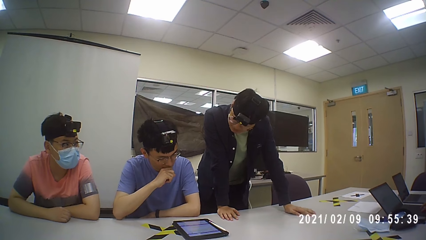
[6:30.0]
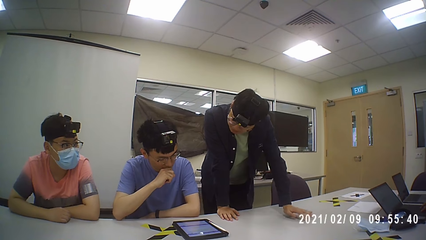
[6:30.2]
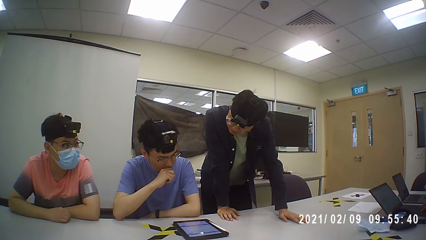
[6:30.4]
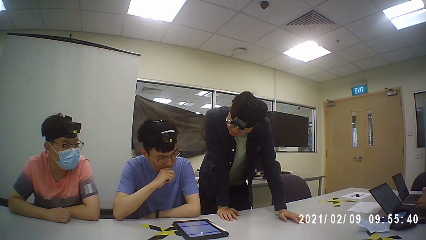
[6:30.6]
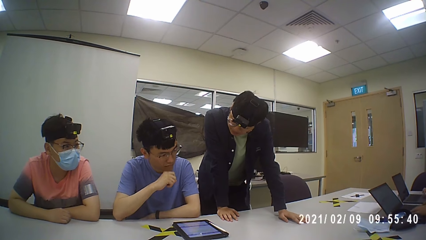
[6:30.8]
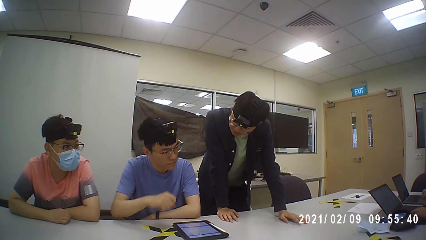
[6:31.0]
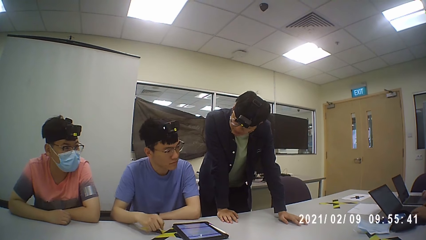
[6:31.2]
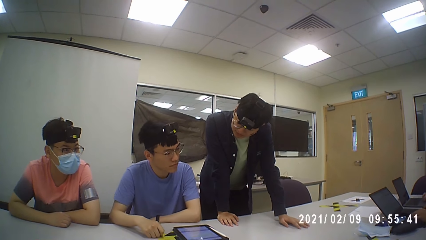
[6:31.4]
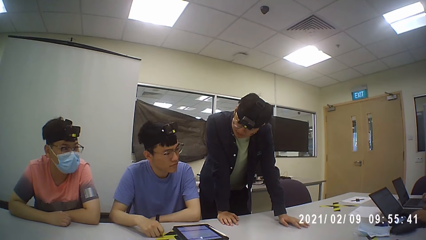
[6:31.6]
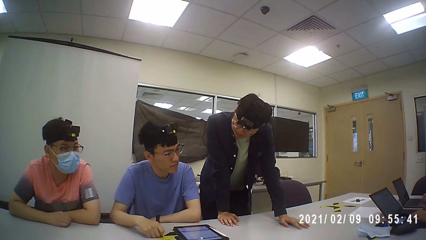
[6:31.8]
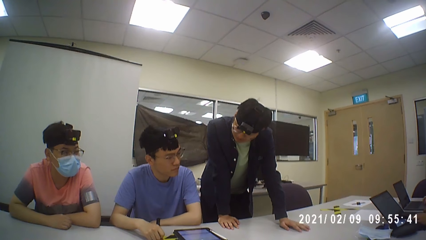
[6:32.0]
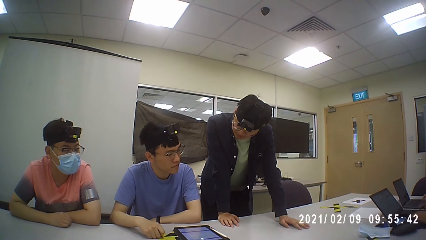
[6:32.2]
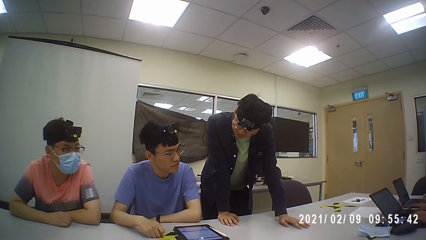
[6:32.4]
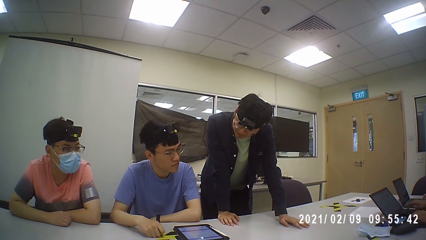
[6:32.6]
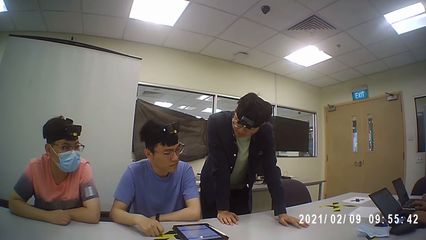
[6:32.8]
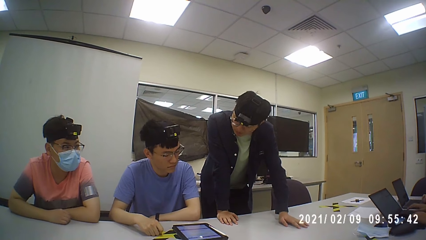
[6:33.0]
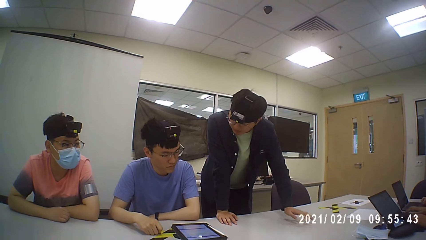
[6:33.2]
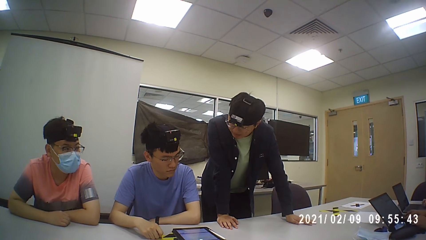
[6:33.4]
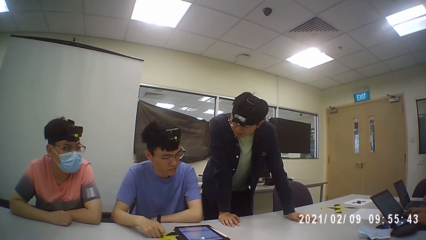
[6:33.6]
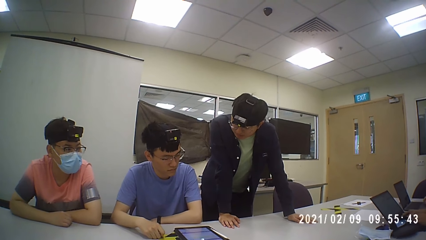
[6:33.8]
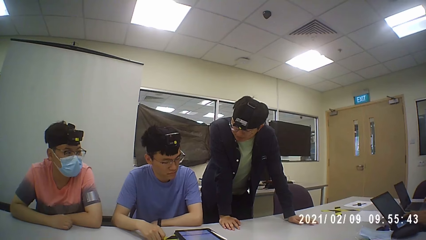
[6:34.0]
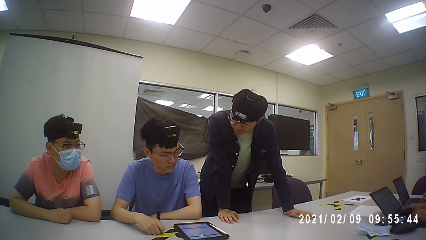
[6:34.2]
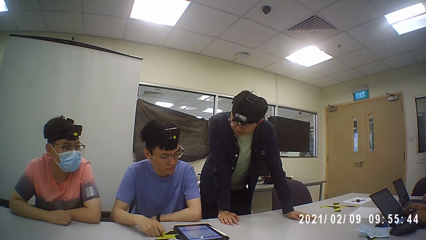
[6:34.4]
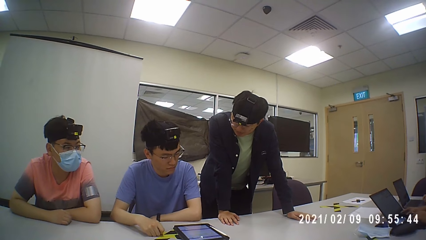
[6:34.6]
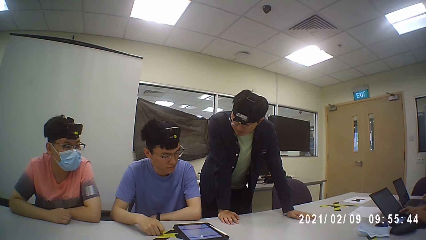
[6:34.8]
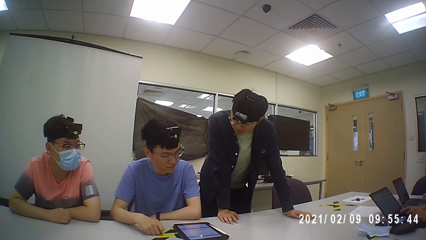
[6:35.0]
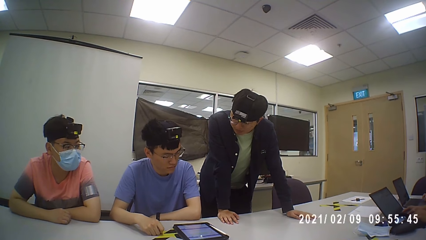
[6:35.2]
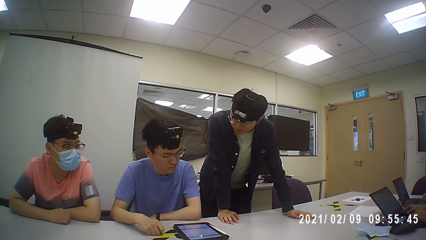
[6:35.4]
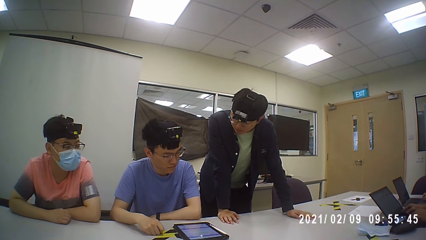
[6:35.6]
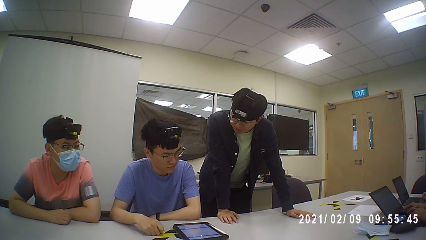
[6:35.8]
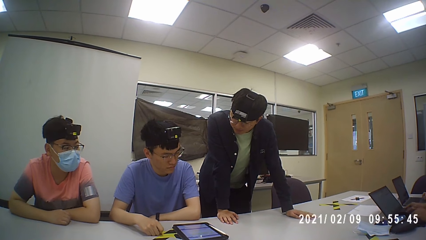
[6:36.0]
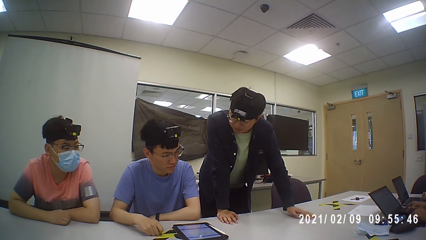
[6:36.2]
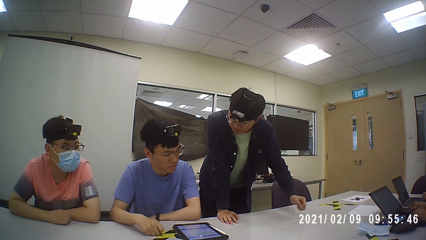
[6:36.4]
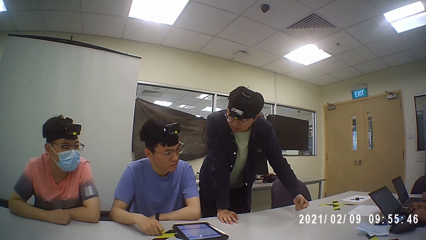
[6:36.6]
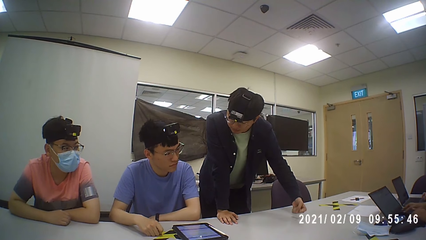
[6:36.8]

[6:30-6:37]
The camera wearer discusses something with his colleagues.

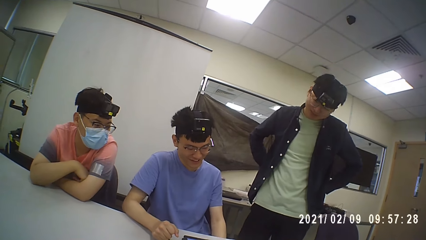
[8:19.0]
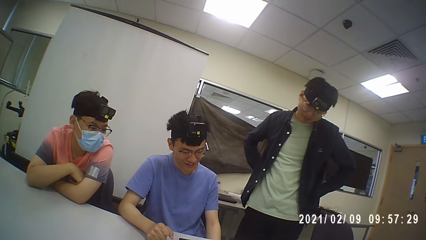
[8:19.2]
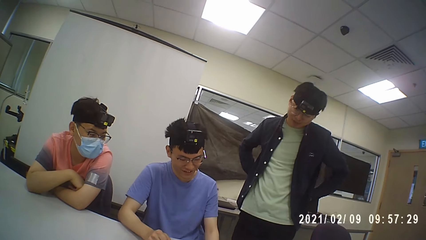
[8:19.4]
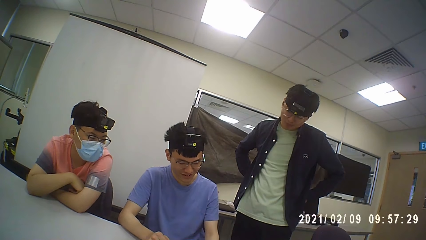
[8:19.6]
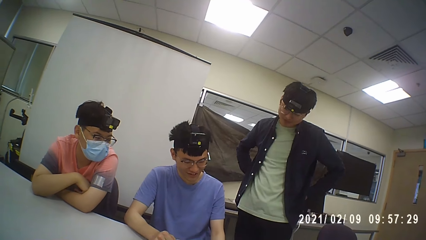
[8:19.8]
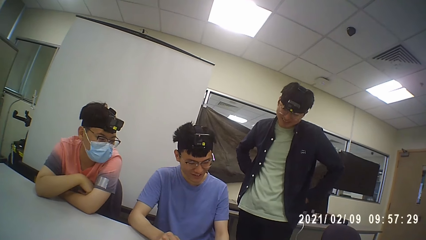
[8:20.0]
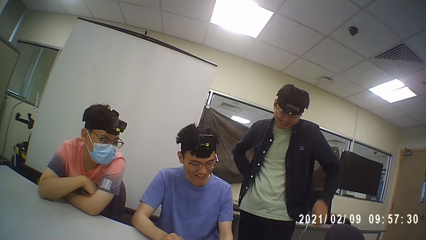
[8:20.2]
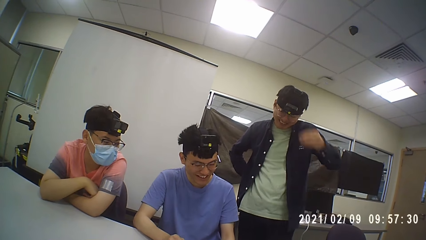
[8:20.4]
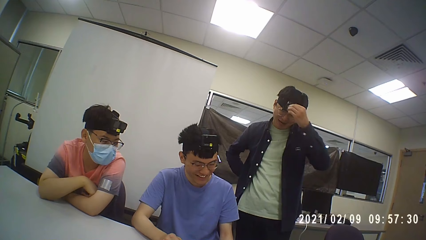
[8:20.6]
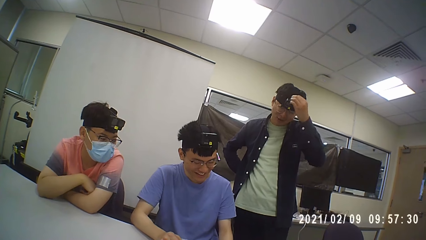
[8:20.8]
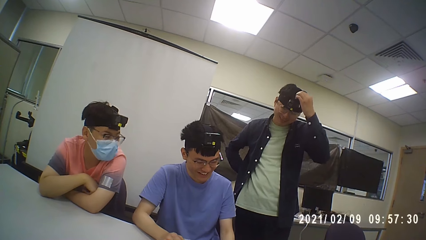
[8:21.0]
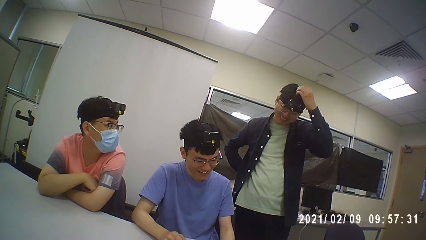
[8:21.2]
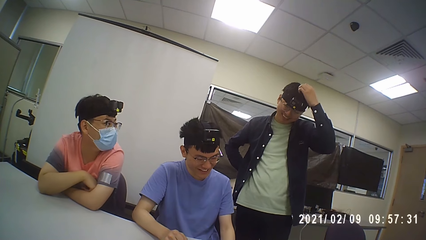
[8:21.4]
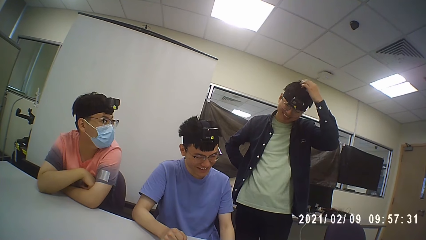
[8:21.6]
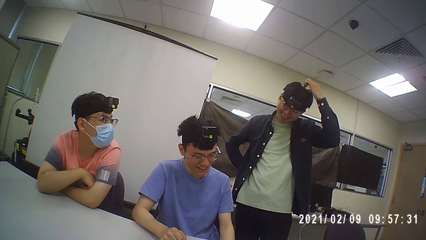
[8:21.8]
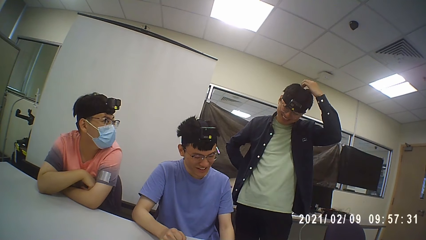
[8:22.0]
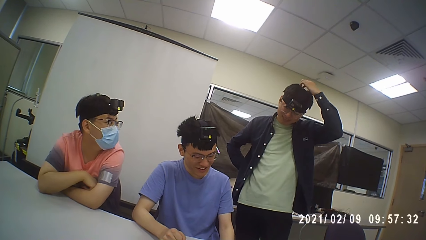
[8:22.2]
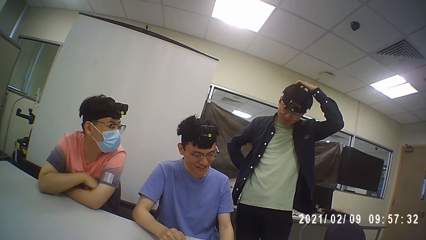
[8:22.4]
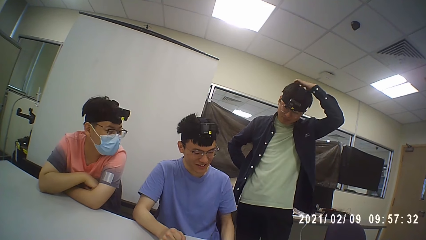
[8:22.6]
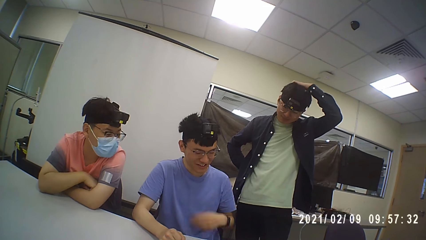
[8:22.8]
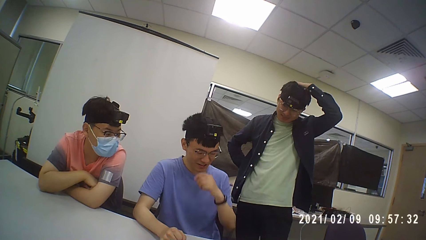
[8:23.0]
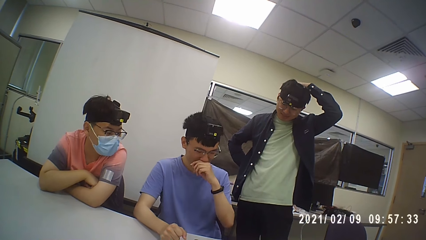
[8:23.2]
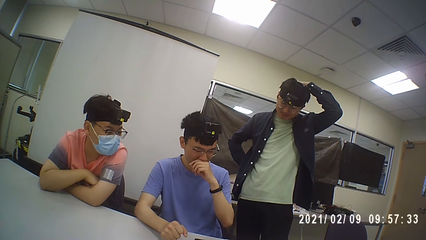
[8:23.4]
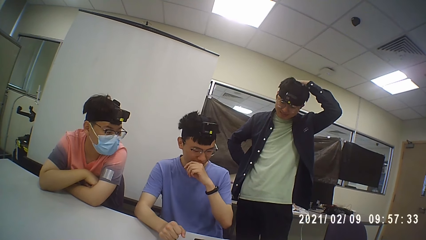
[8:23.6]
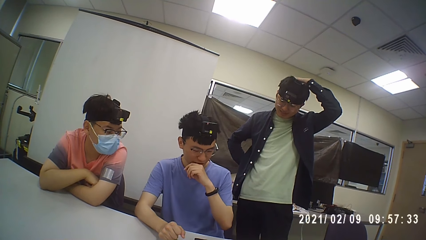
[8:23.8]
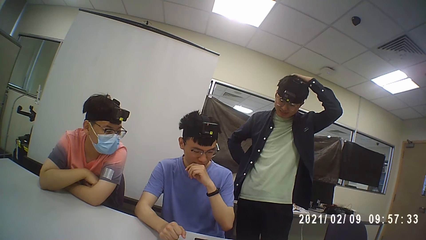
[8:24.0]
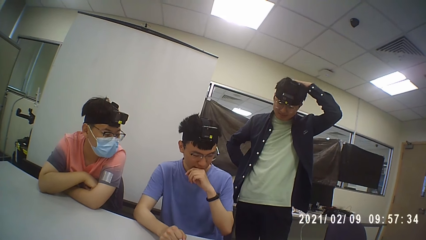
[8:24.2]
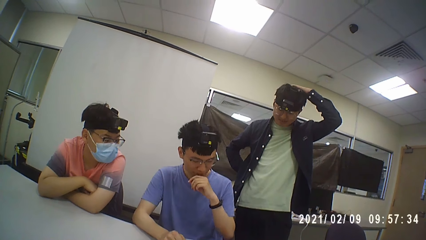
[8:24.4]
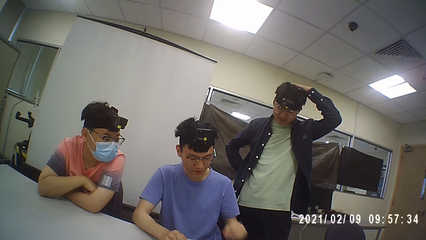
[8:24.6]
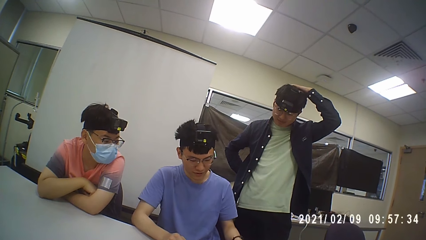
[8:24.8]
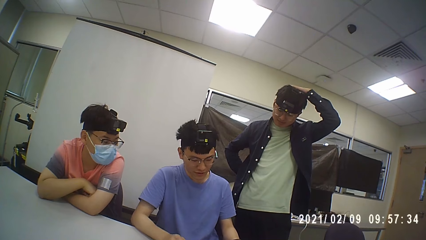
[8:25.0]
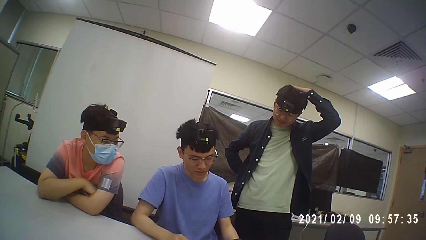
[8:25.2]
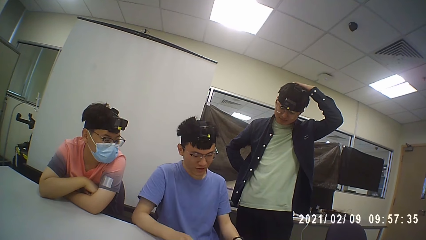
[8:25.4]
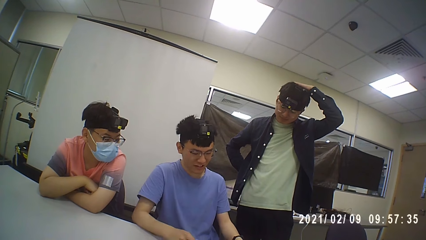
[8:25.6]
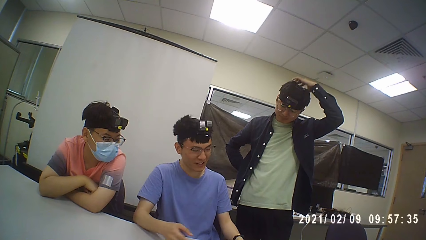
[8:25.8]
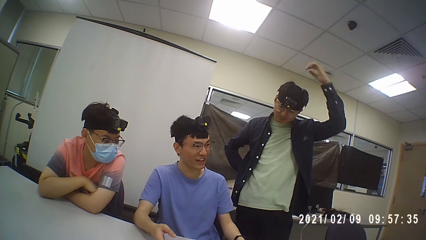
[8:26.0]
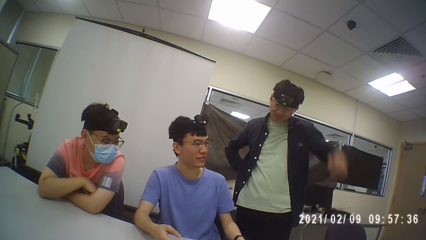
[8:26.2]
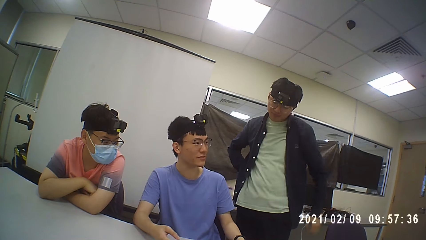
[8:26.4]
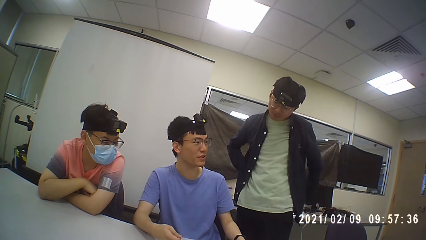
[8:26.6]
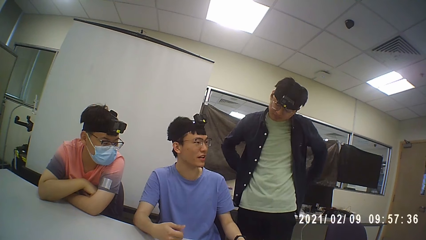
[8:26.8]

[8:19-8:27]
The camera wearer touches his head.
